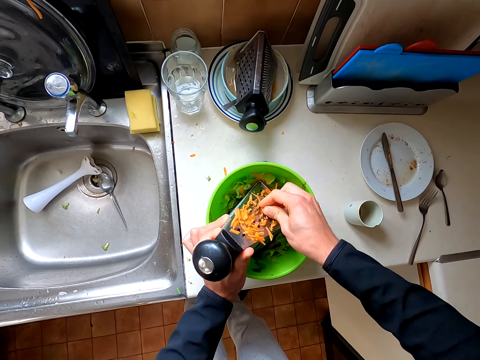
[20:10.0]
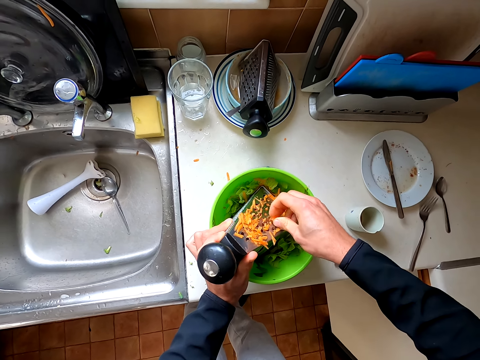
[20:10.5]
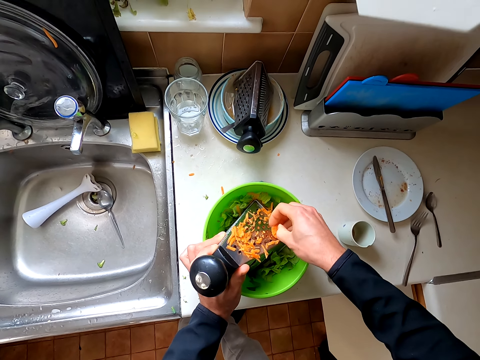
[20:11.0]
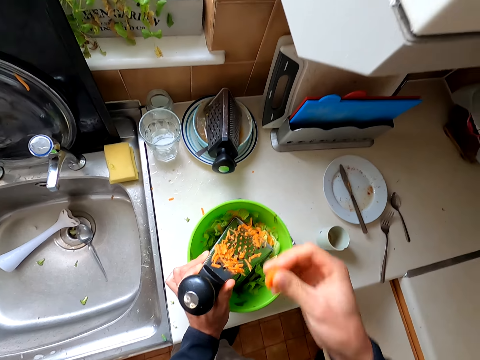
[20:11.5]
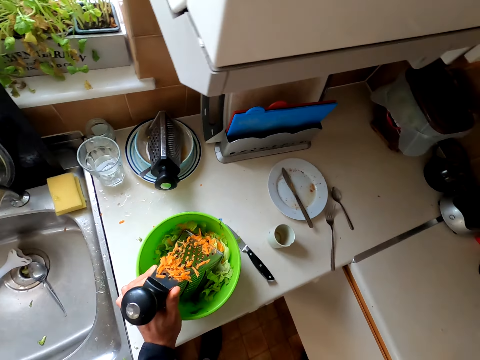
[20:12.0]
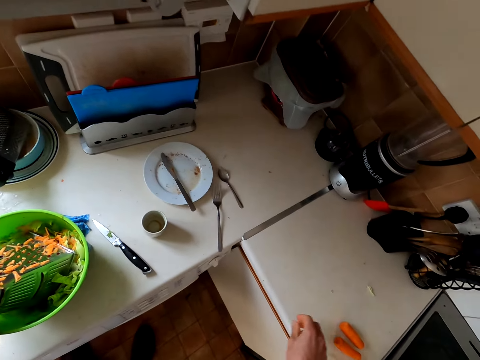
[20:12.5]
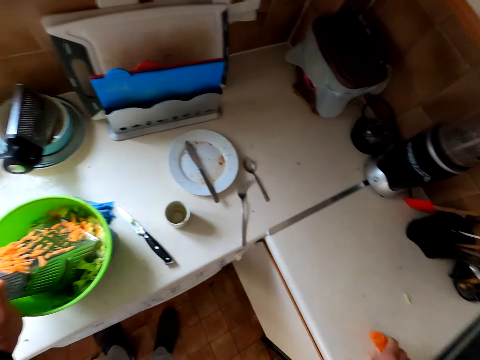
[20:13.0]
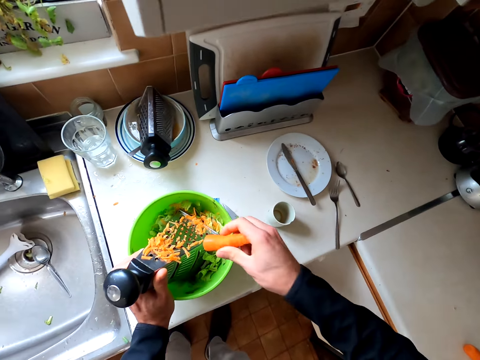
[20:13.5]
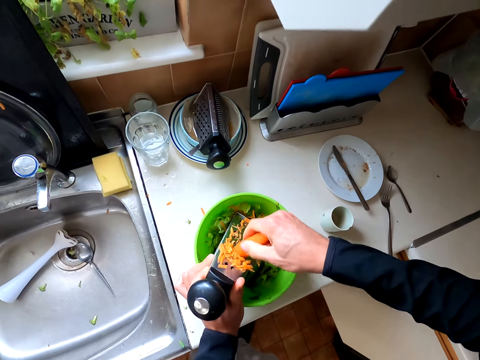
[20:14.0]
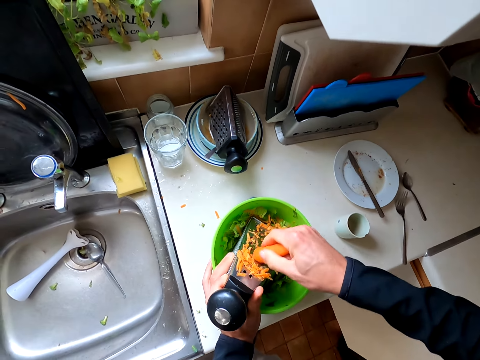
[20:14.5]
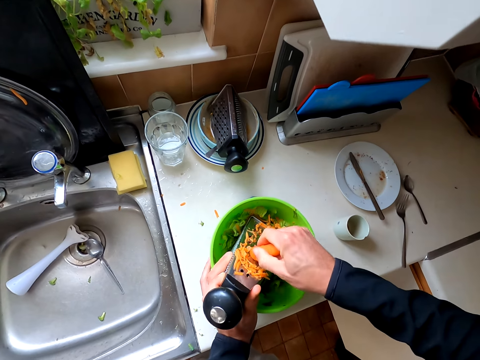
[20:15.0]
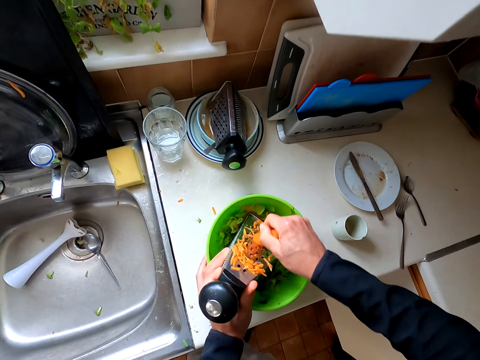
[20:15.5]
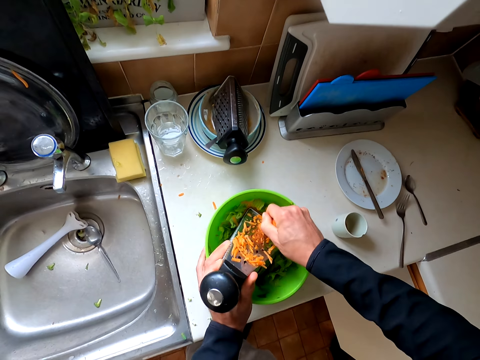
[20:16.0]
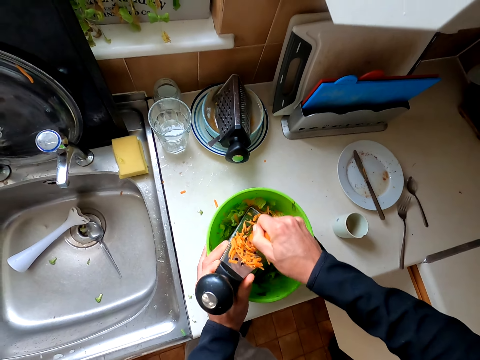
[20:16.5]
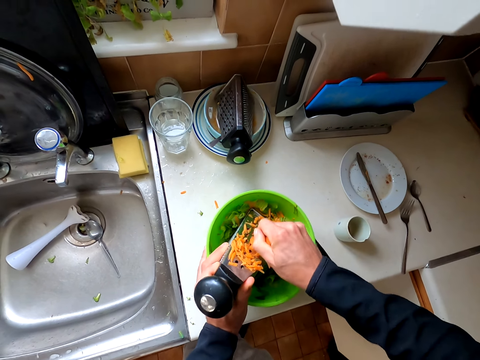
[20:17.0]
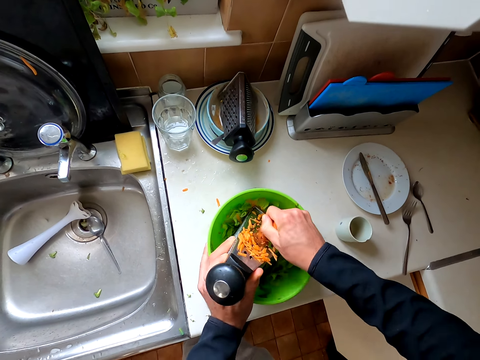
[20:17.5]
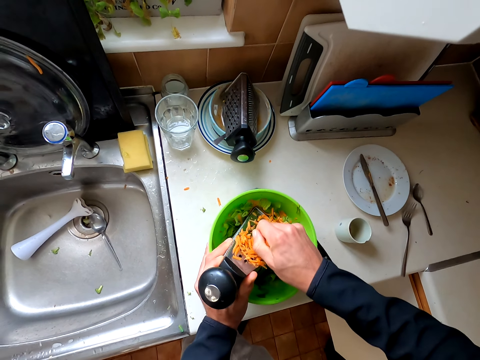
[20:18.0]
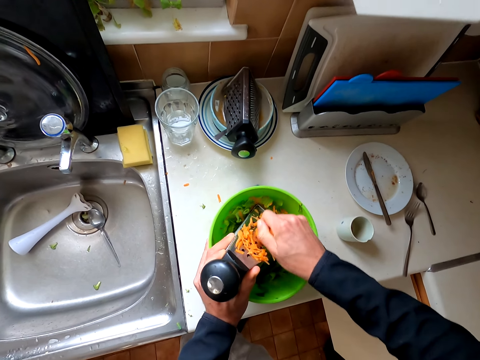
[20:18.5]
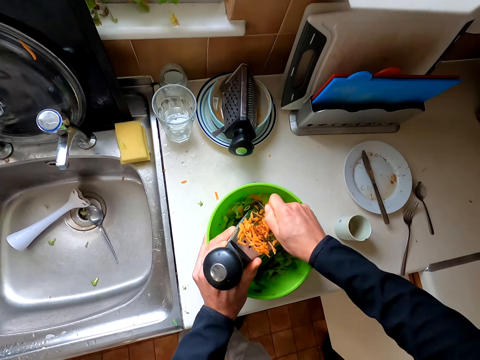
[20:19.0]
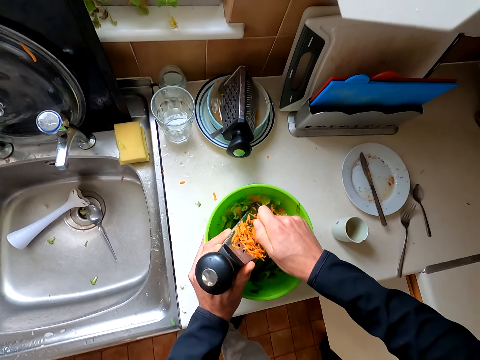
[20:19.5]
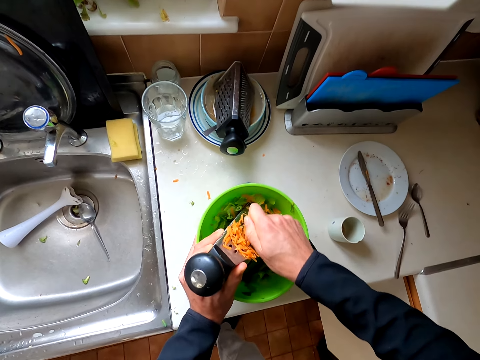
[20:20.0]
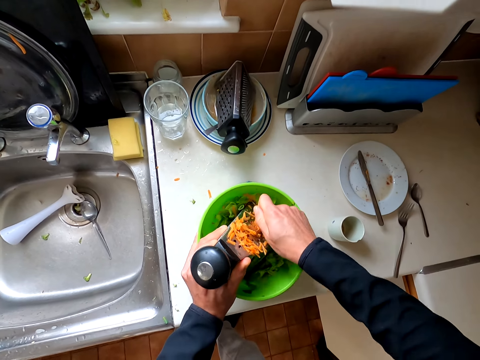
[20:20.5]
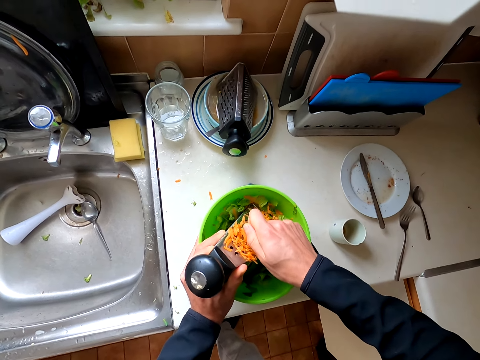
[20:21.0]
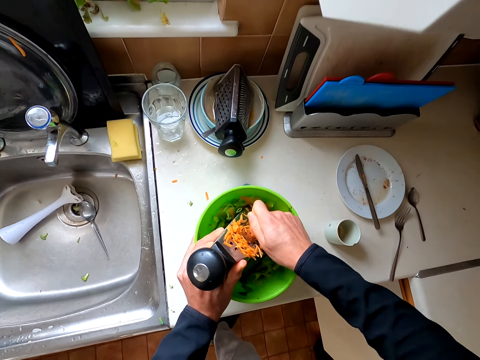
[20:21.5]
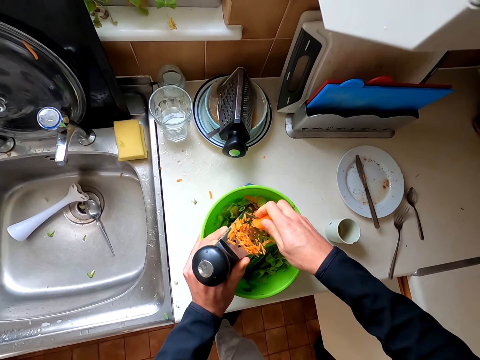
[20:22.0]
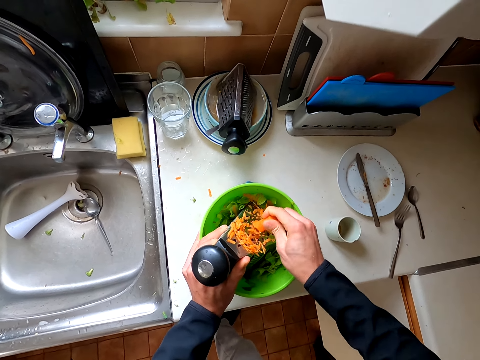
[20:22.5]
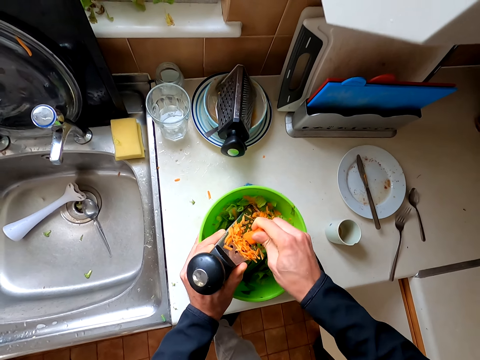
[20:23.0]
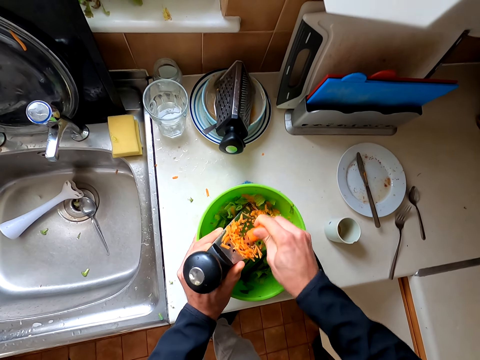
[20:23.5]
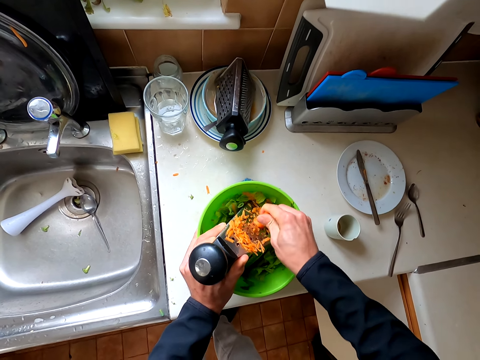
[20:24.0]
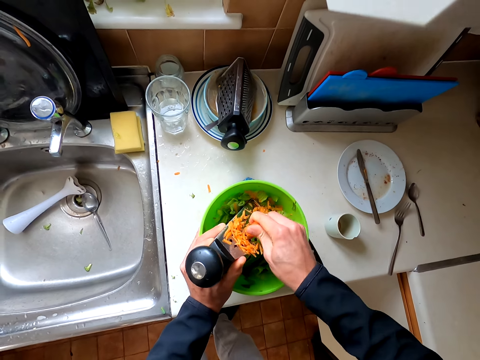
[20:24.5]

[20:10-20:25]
The camera wearer holds the grater. They pick the carrot and grate the carrot.

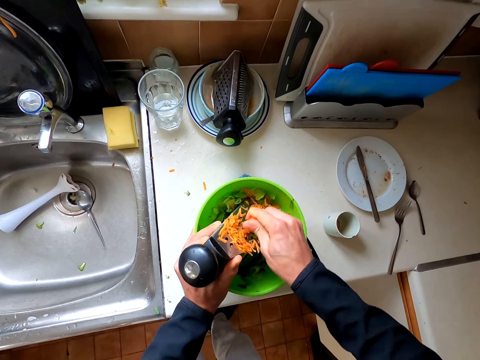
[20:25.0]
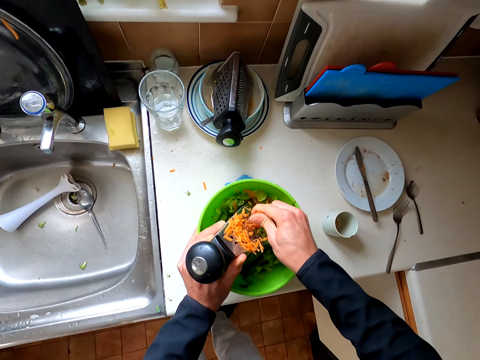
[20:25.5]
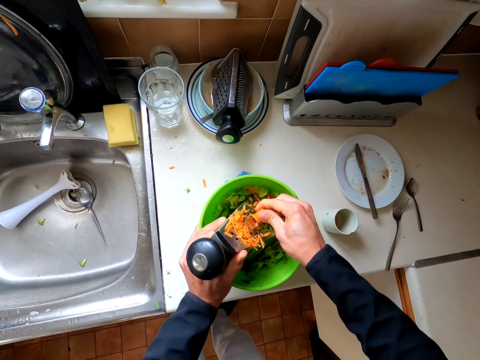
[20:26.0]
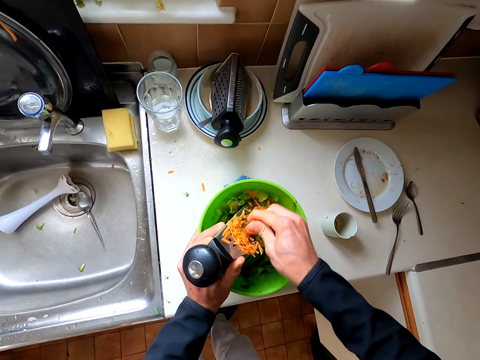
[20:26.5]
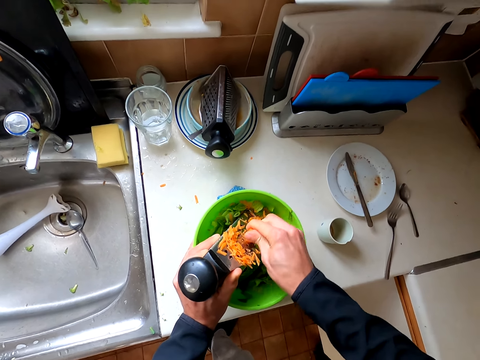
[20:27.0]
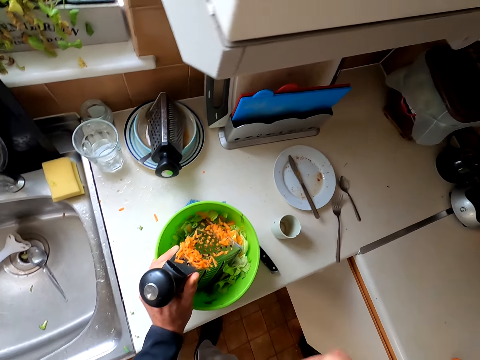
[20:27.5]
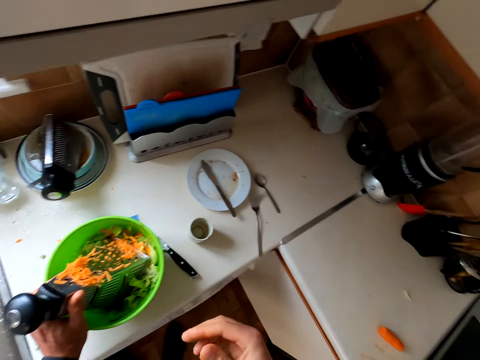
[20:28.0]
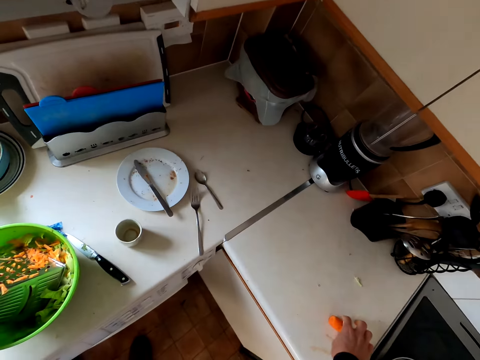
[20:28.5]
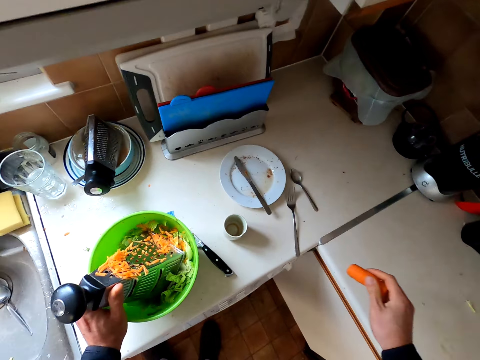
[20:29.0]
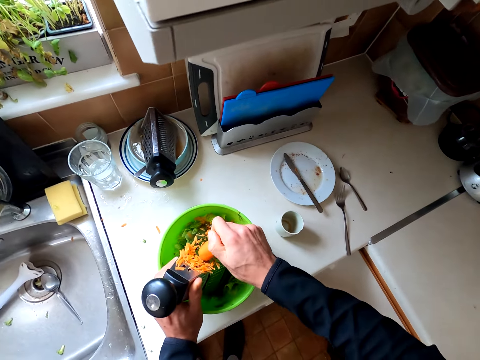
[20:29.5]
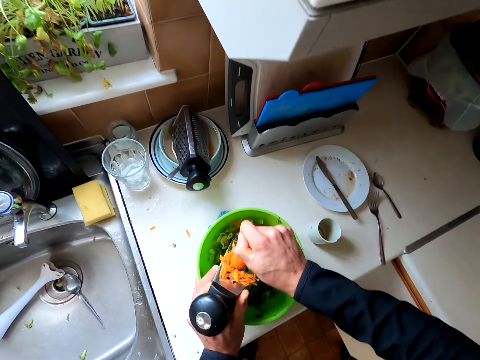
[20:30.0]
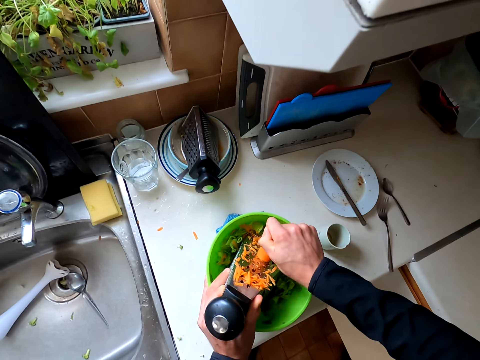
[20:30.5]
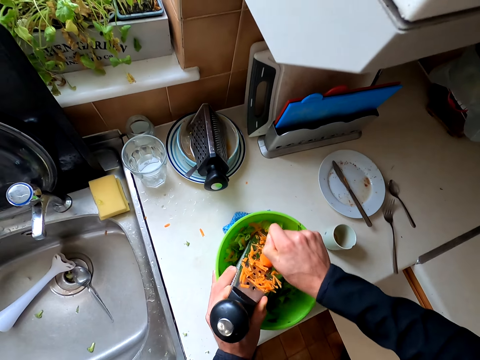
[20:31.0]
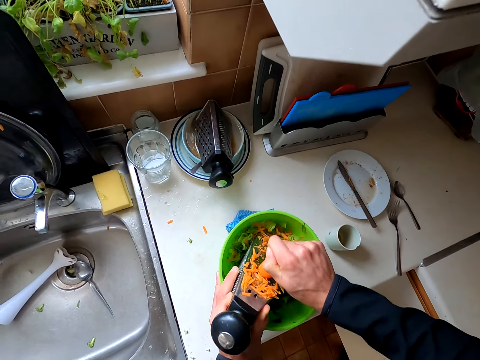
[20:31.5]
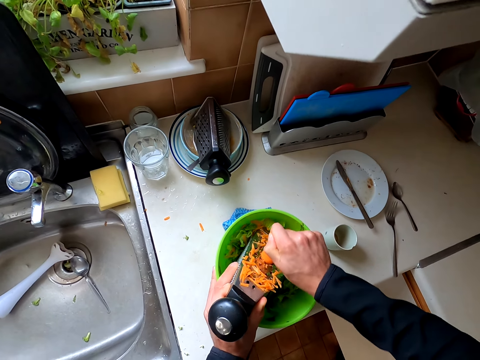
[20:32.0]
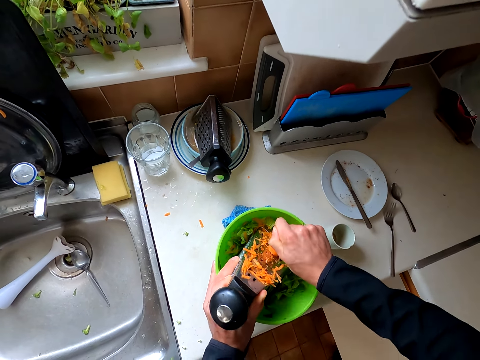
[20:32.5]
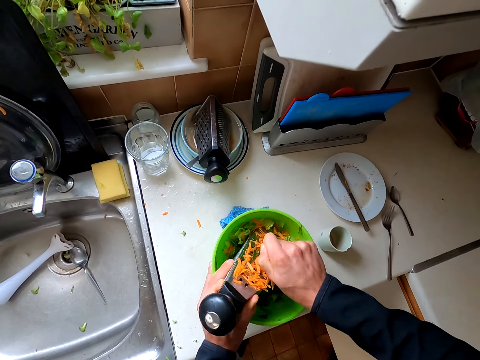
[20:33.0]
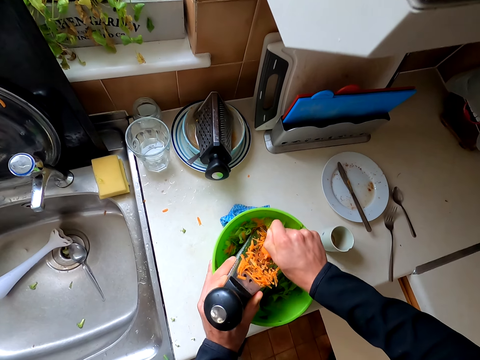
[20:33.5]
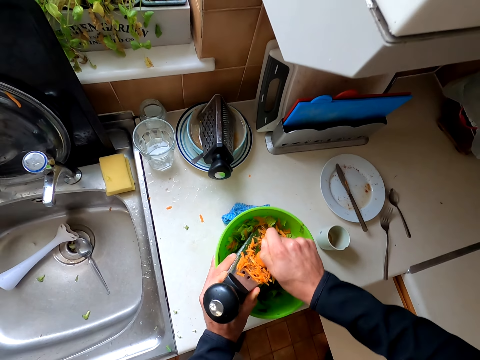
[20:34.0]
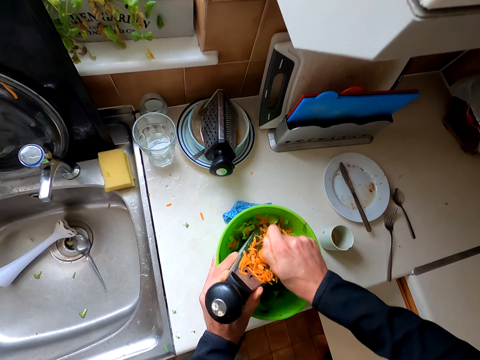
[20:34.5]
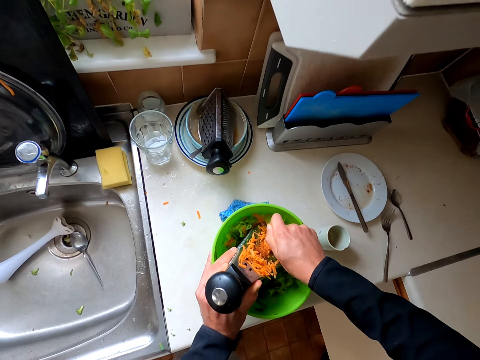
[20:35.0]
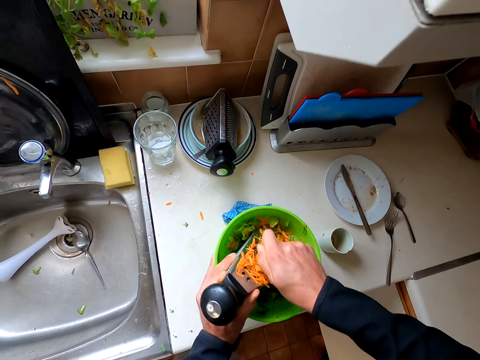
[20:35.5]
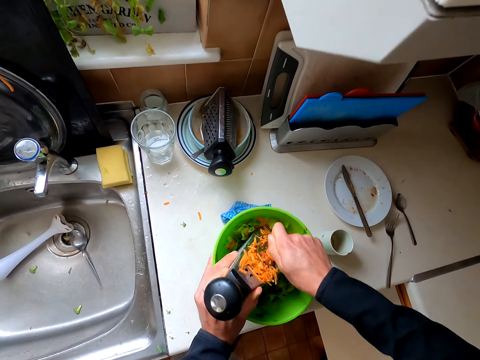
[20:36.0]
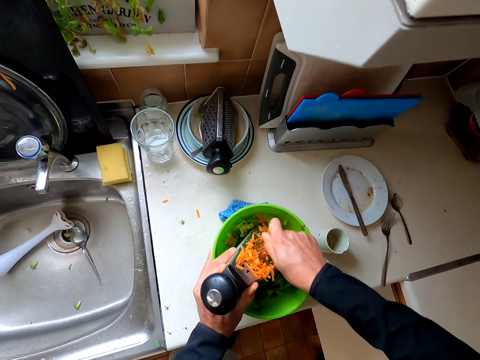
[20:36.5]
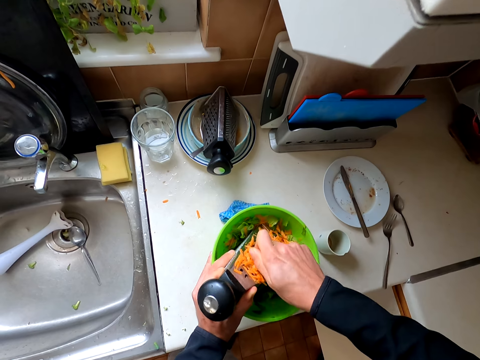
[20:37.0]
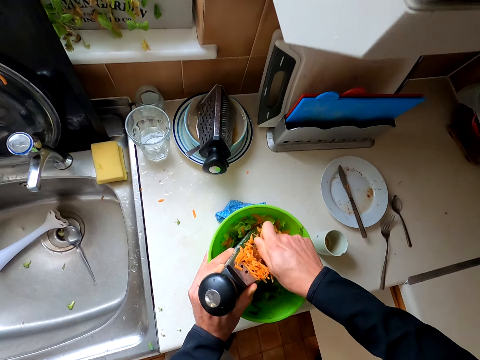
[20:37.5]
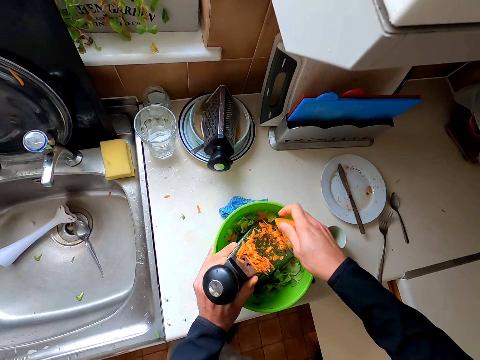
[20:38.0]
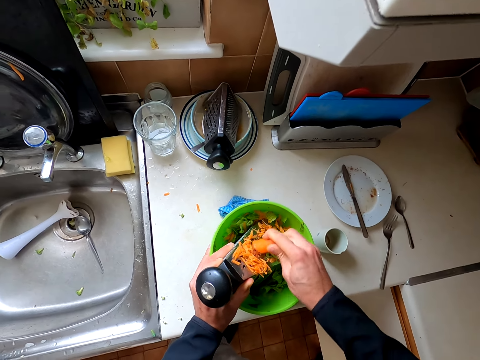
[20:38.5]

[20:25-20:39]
The camera wearer holds the grater. They pick the carrot and grate the carrot.
